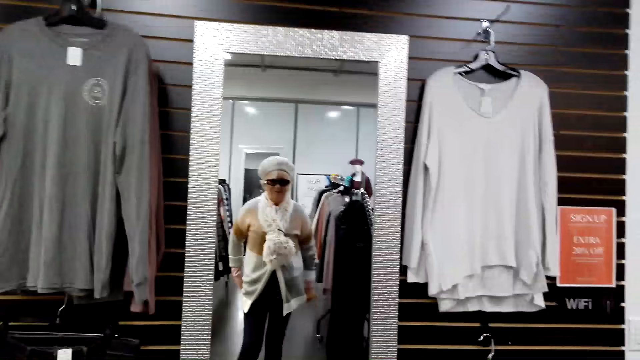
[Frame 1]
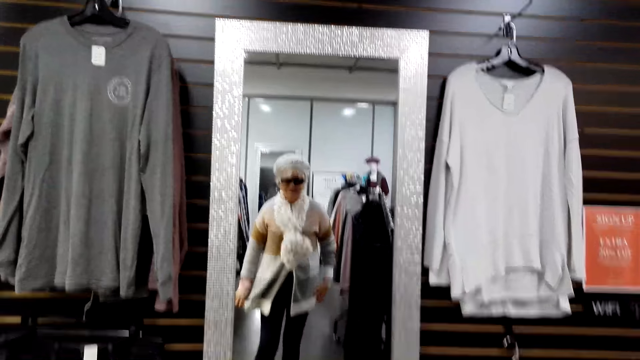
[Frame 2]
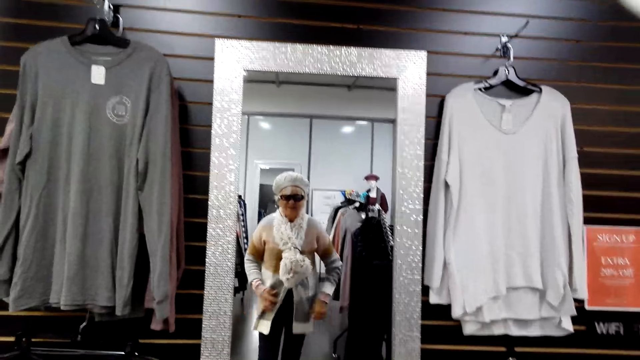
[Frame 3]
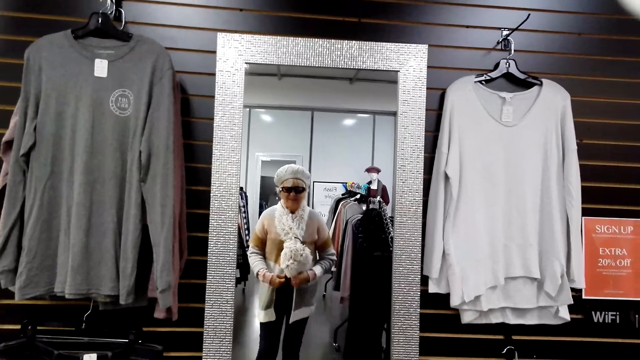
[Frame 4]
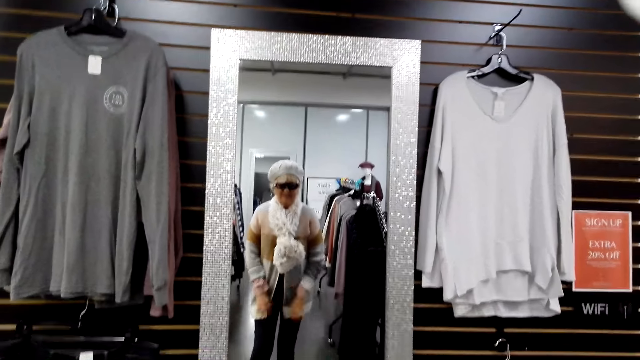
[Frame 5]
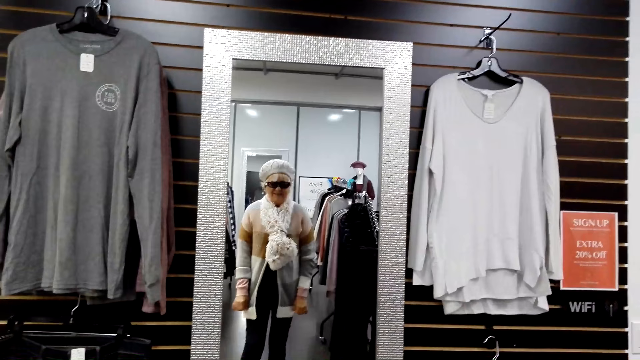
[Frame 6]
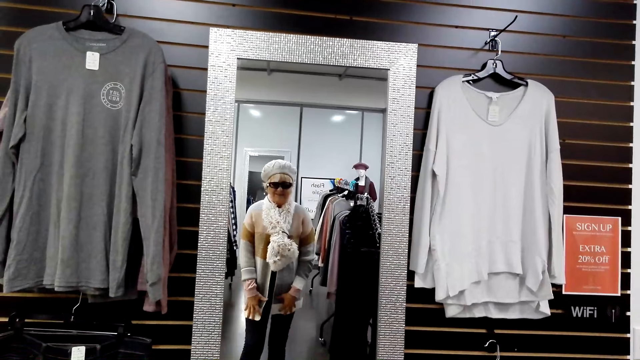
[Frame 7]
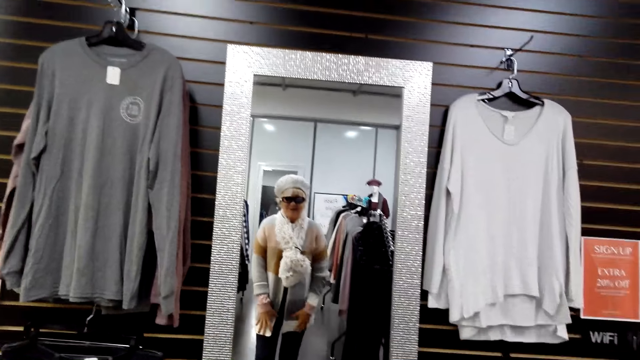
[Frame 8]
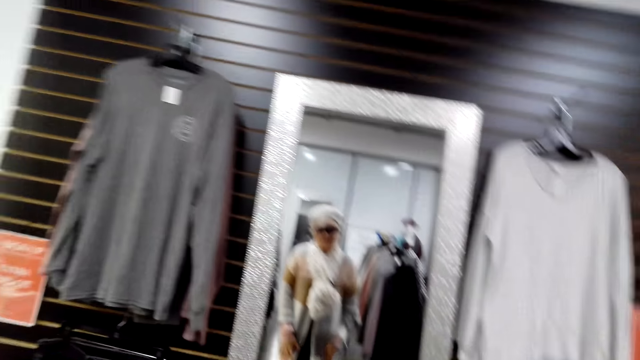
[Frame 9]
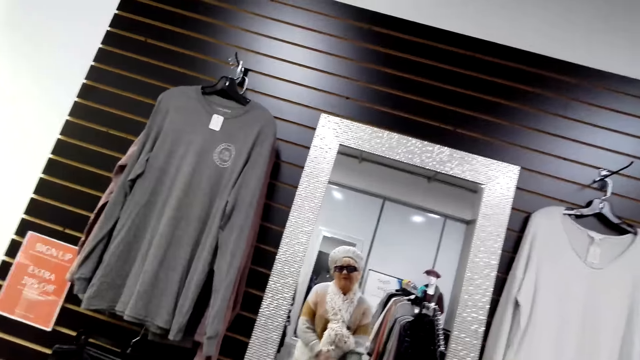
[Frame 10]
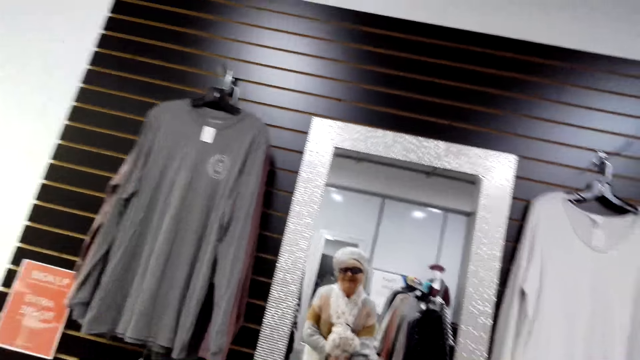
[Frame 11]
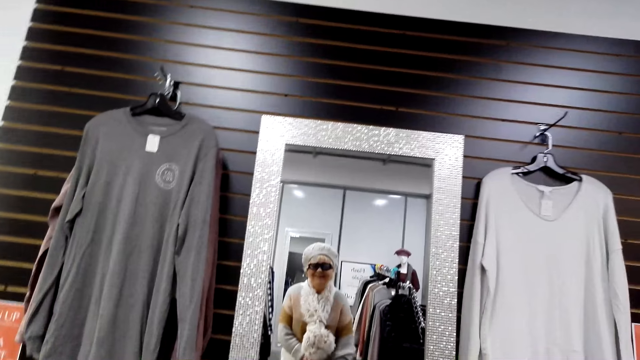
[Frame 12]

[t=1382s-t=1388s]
The camera wearer looks at the mirror.

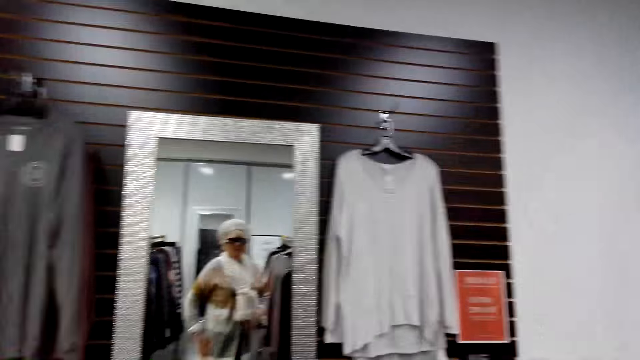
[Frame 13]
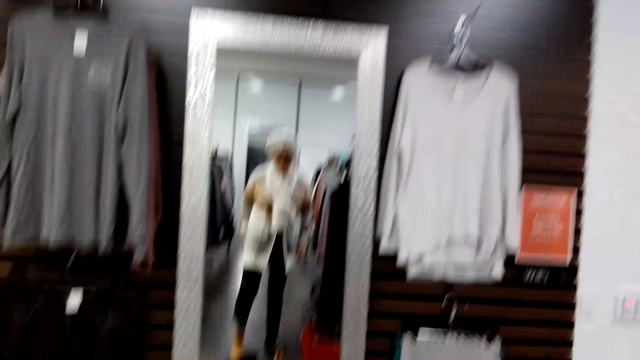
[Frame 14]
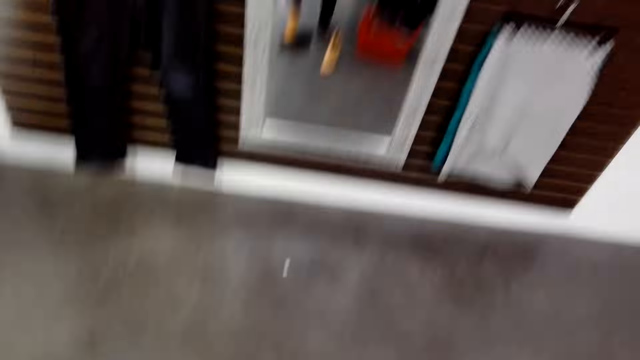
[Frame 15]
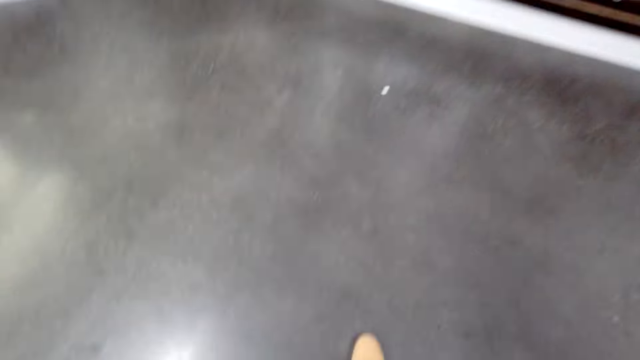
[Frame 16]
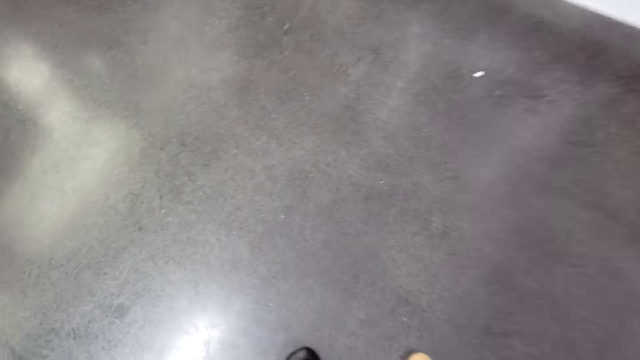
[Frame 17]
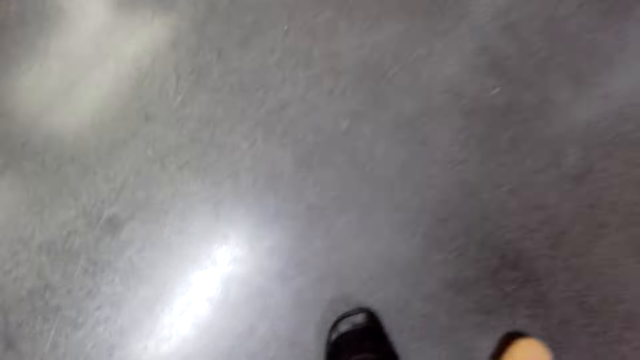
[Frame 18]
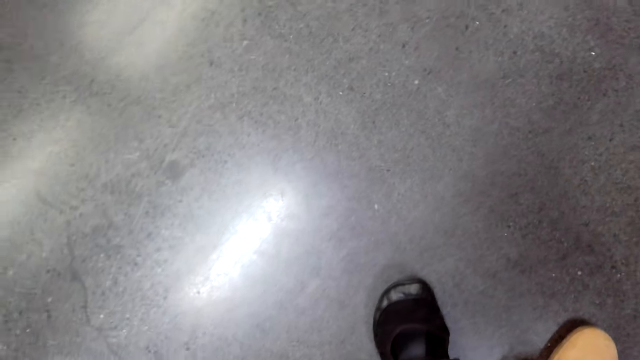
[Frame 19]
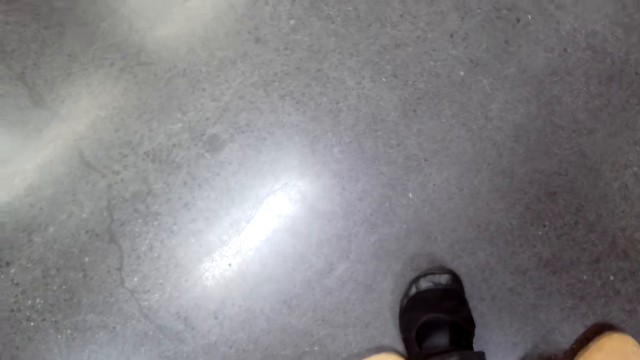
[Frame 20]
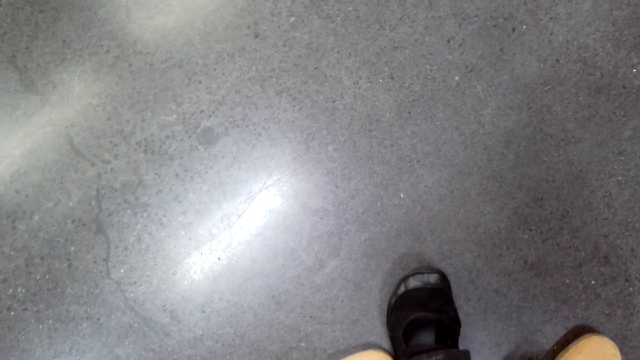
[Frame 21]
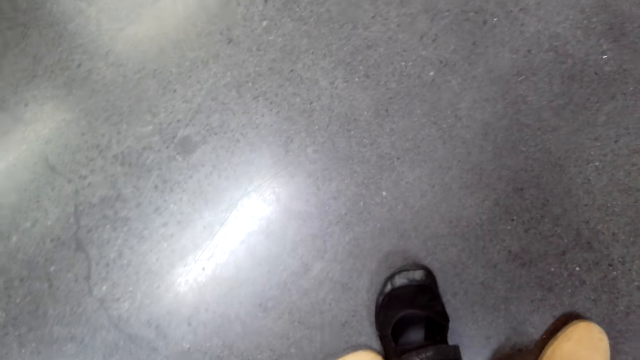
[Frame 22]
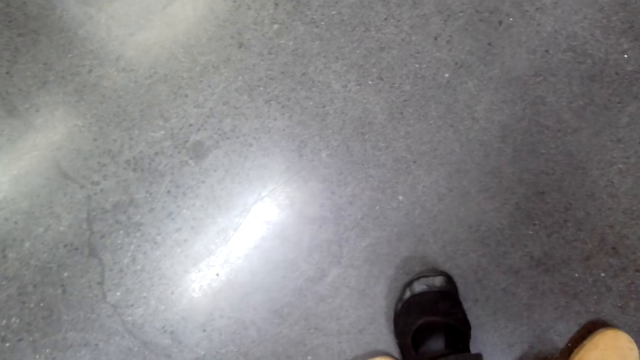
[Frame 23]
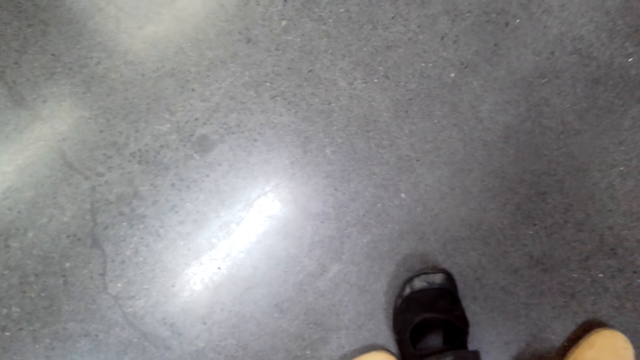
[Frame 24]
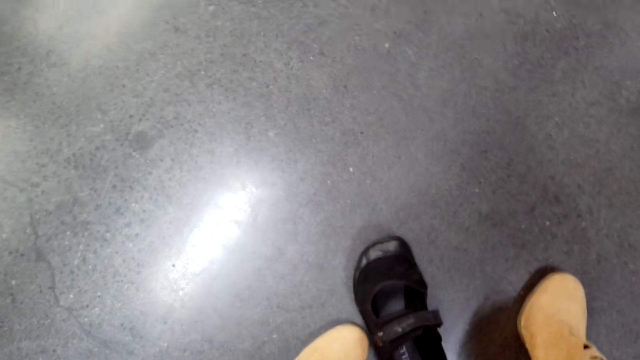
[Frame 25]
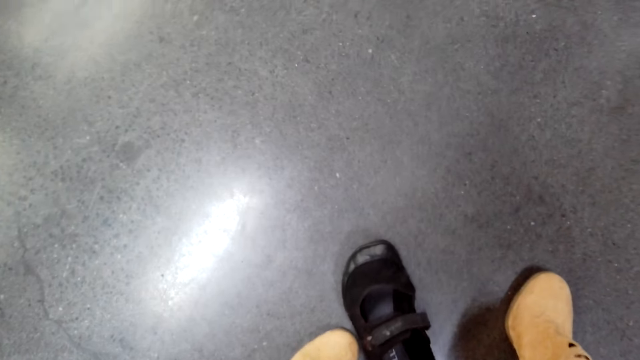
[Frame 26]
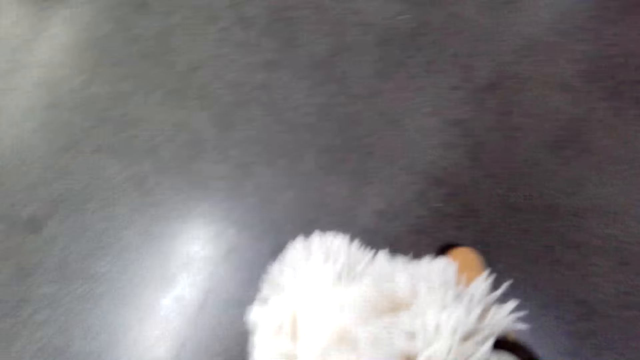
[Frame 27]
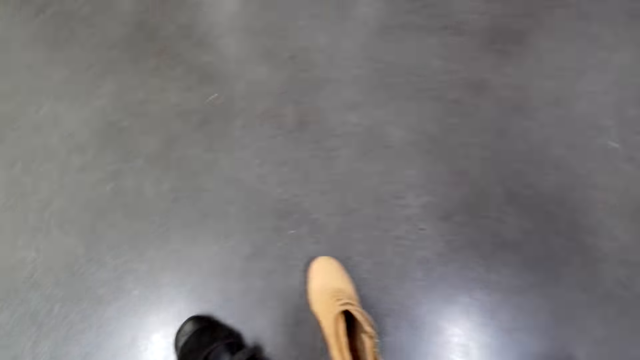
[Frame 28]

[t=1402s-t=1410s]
The camera wearer looks around. They remove the shoes.

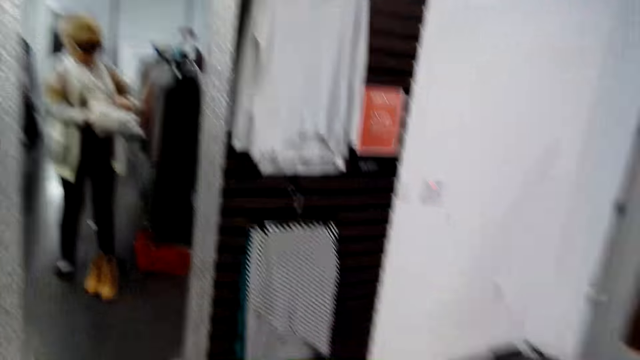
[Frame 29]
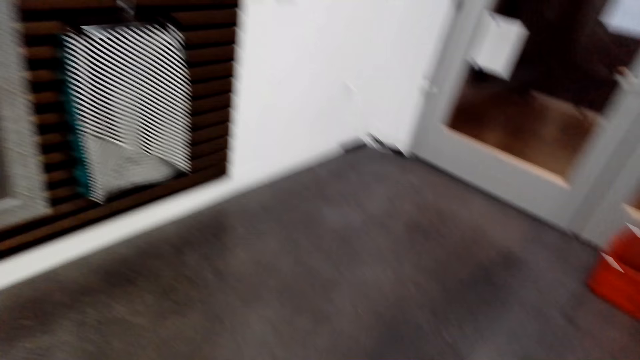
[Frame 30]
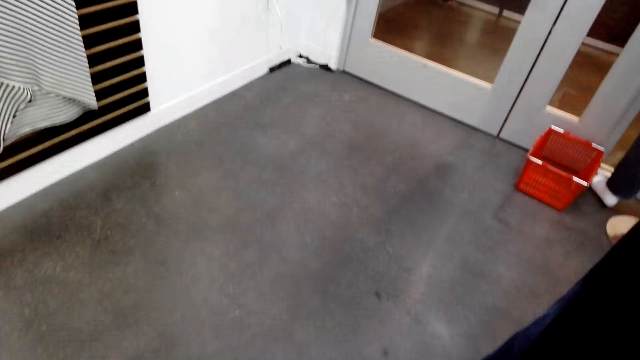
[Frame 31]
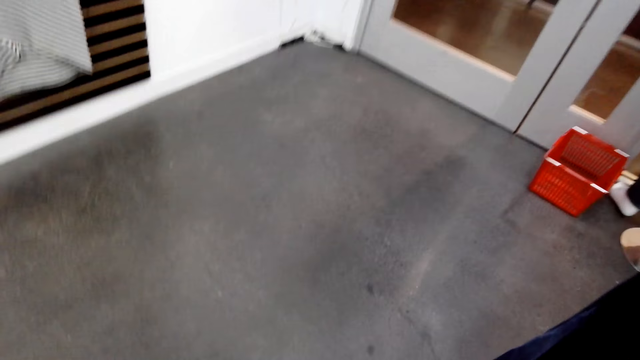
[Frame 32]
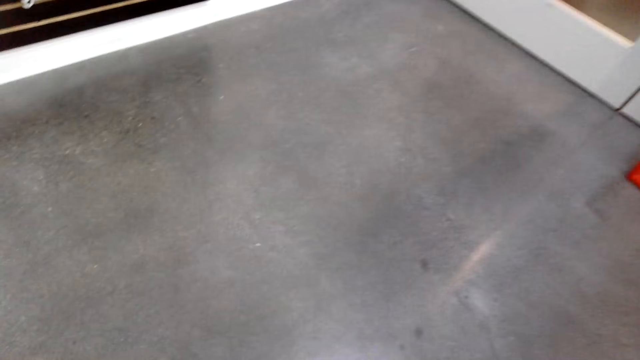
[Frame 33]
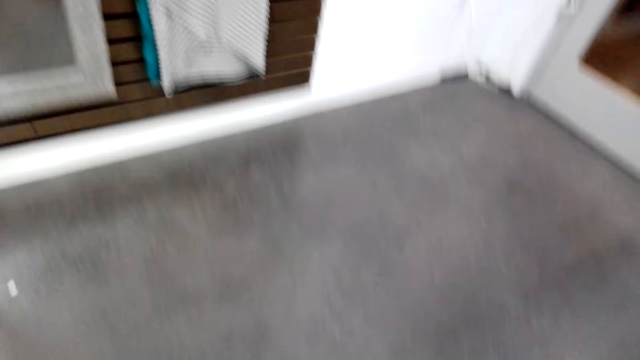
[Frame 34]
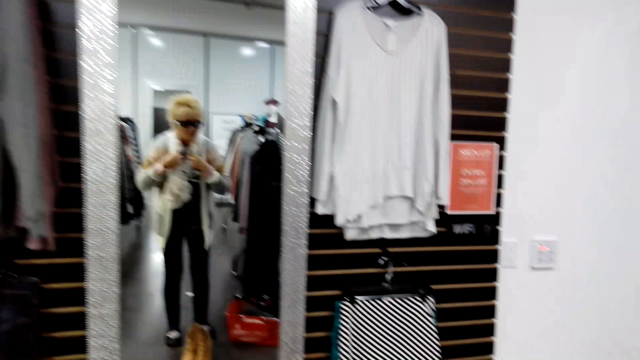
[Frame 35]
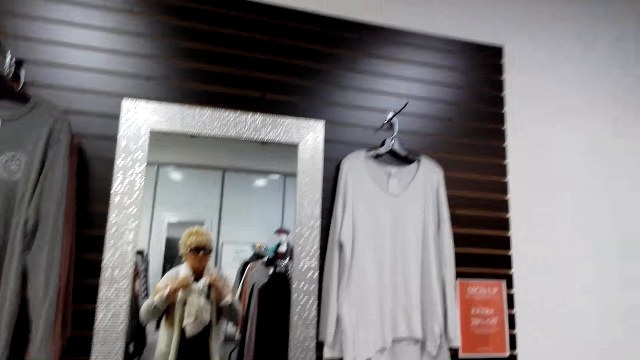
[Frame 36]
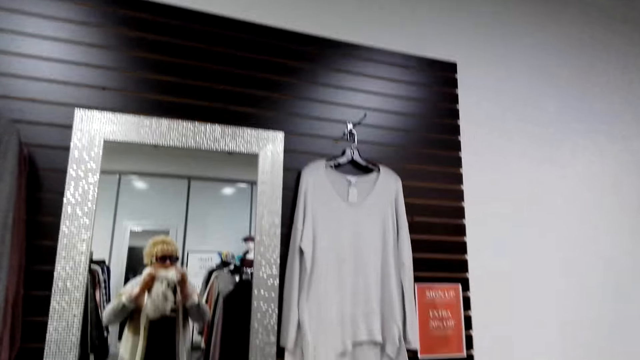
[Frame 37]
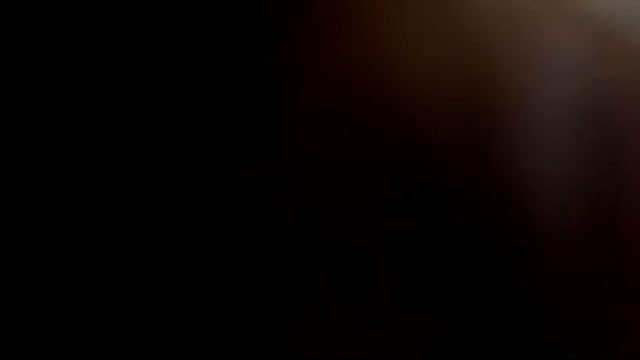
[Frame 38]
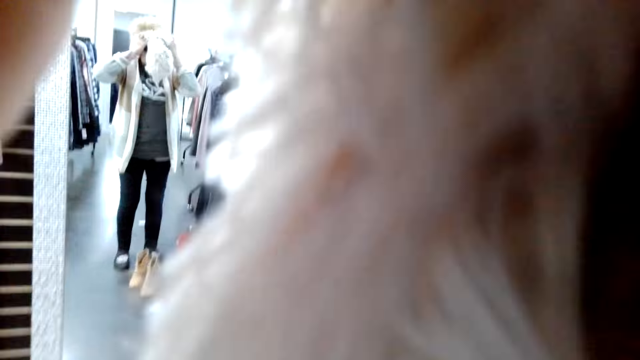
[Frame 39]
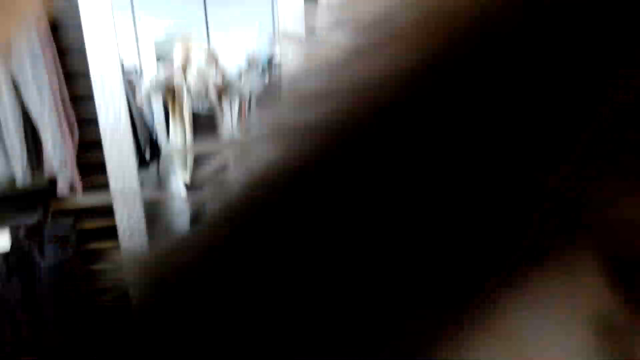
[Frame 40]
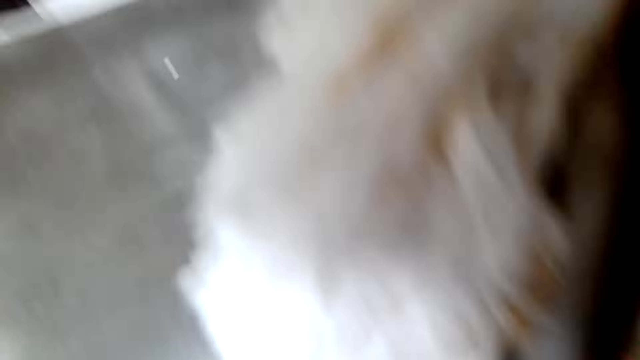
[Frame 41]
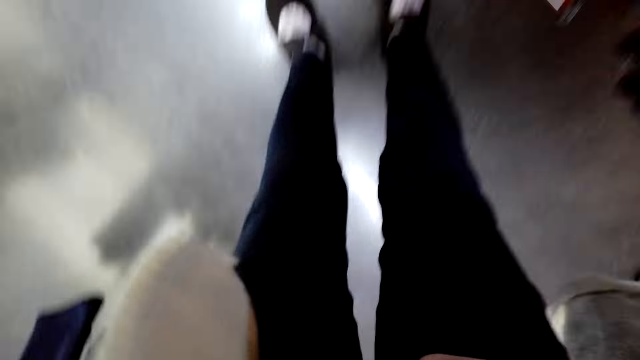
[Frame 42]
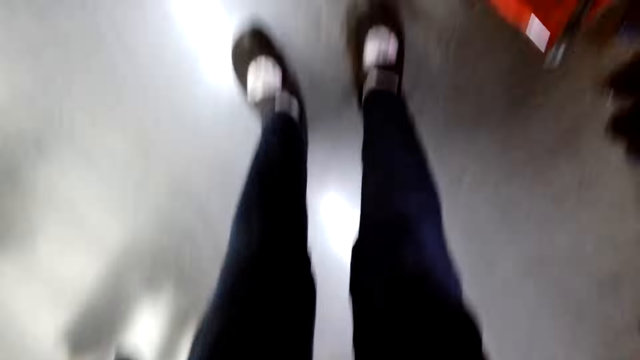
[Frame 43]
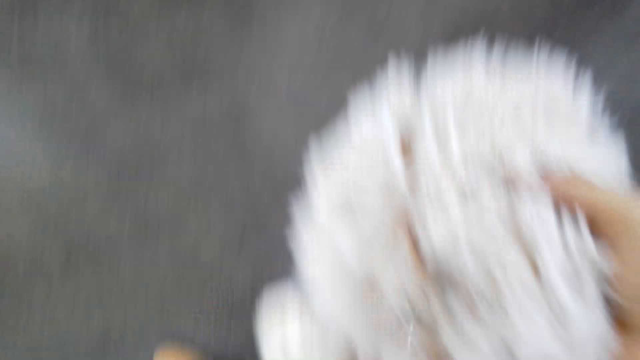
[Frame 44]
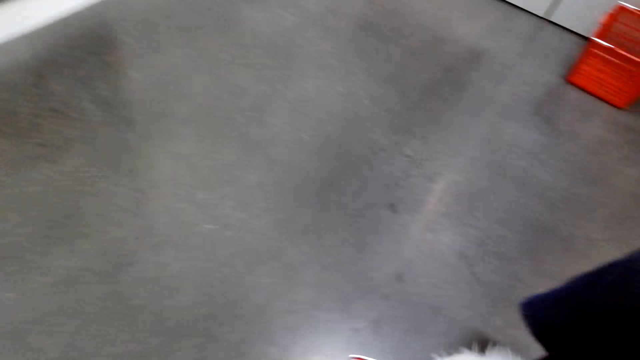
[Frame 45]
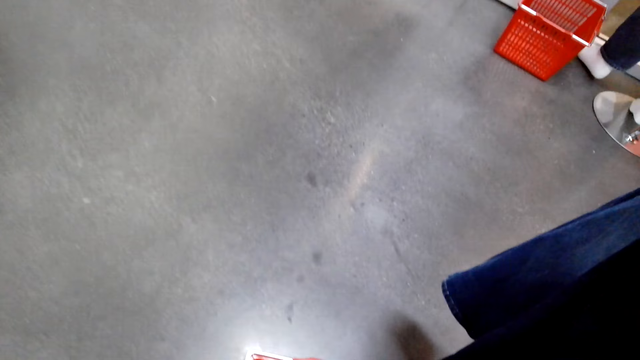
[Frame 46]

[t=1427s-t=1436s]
The camera wearer looks around. They look at the mirror. They look around.
